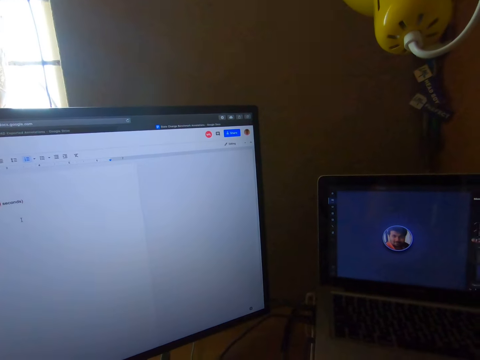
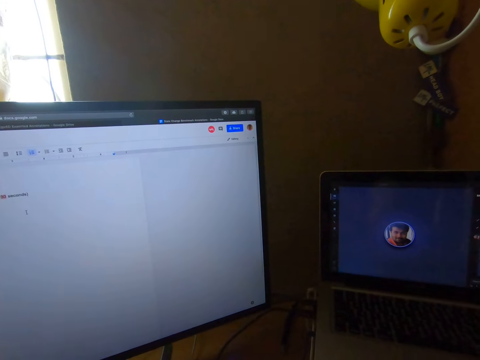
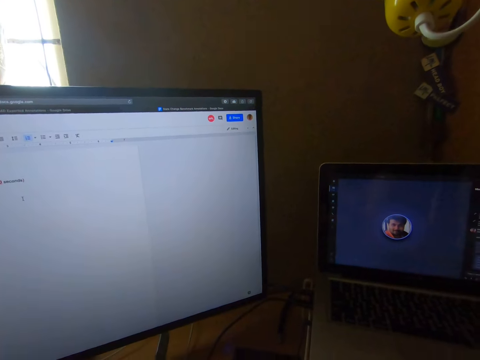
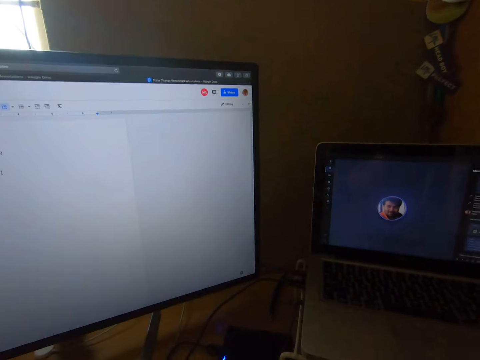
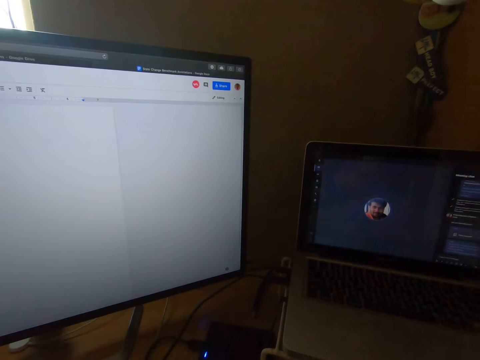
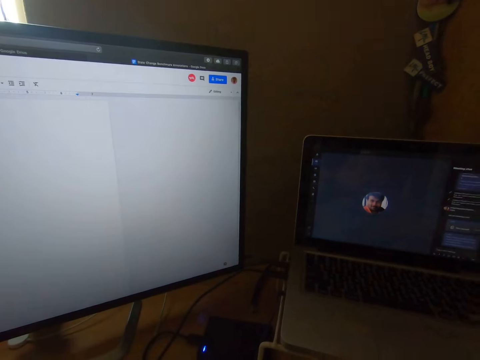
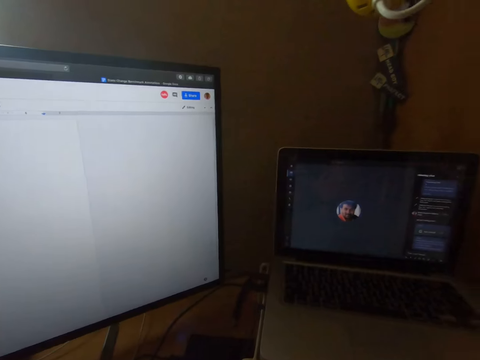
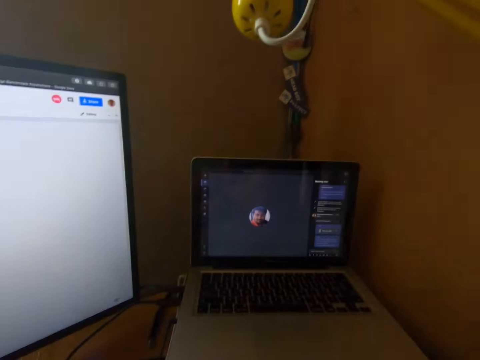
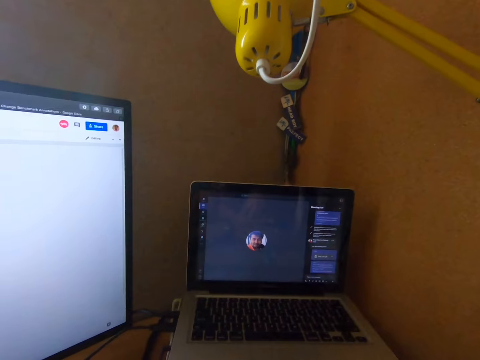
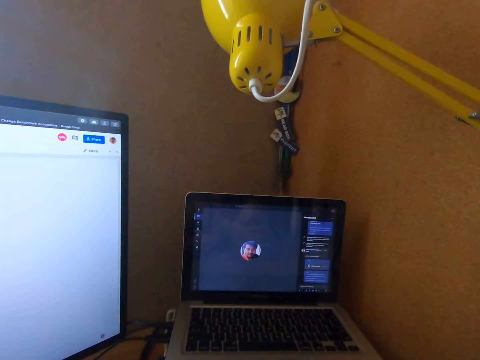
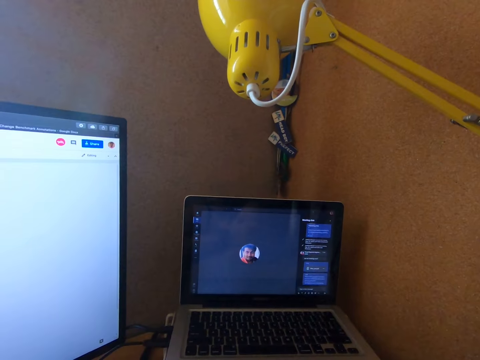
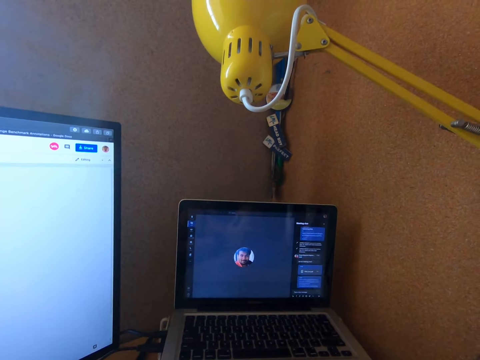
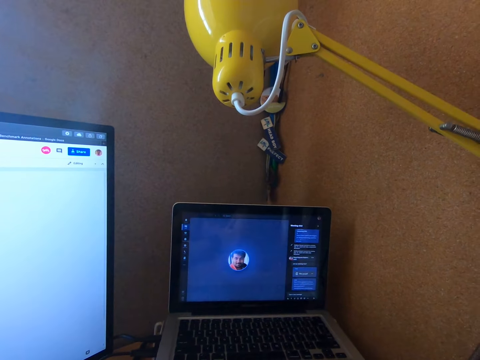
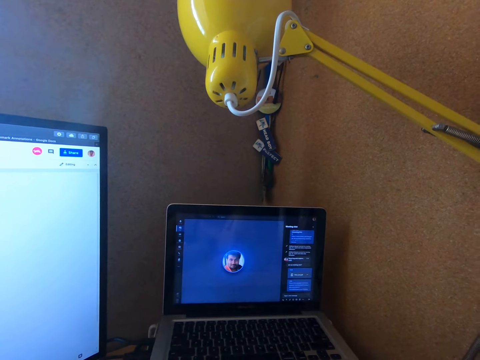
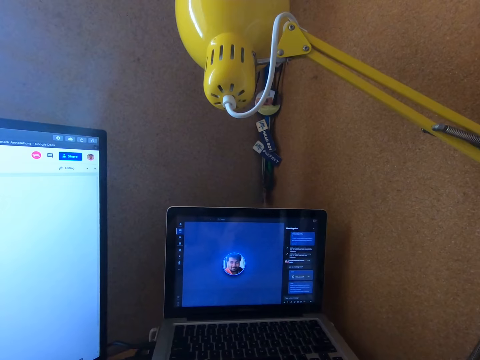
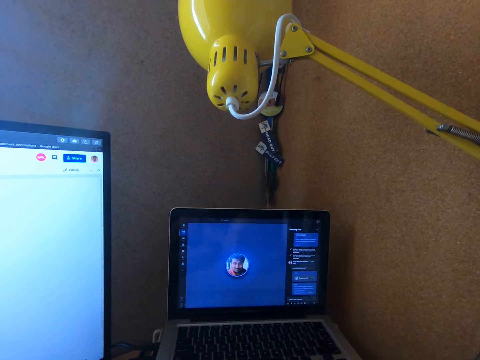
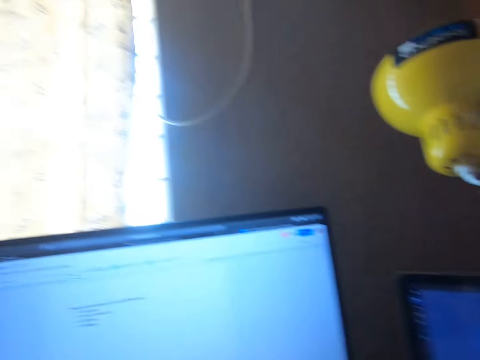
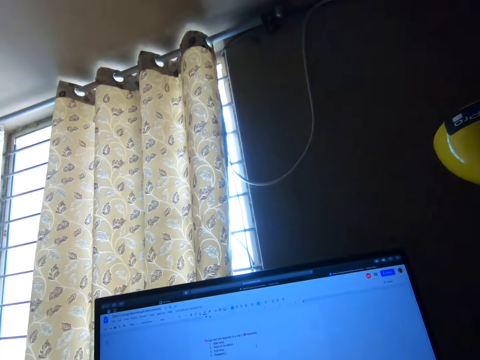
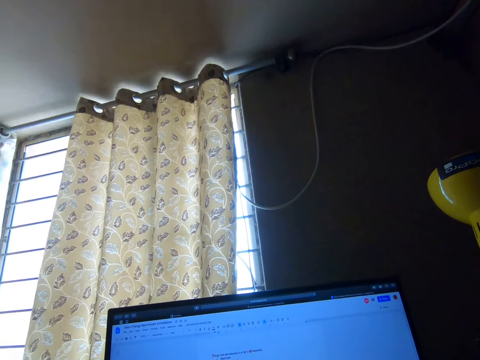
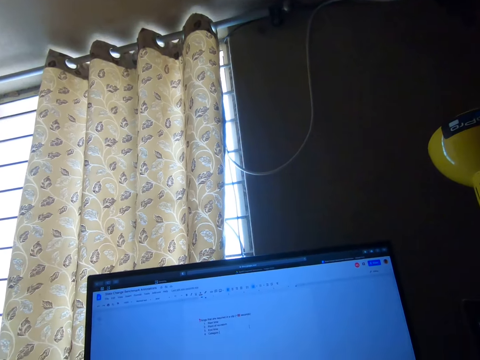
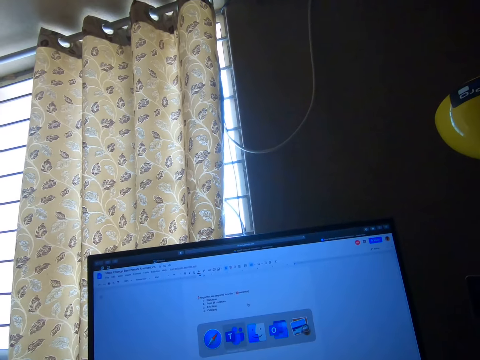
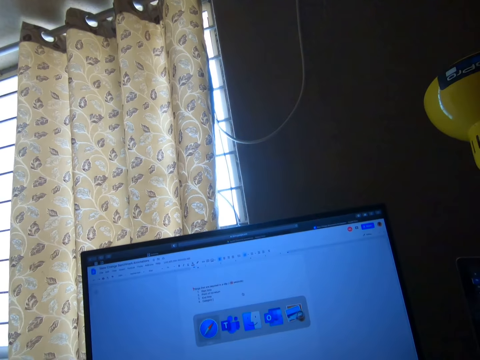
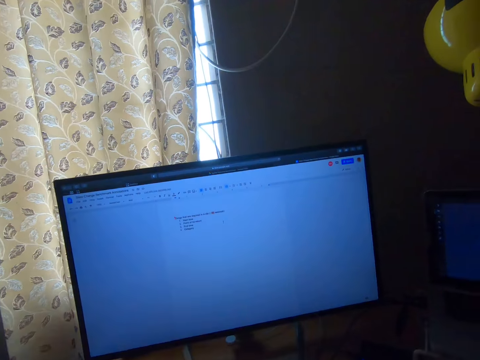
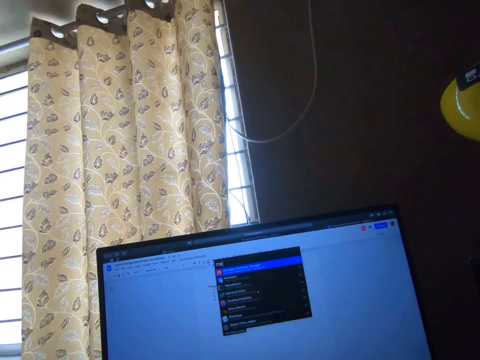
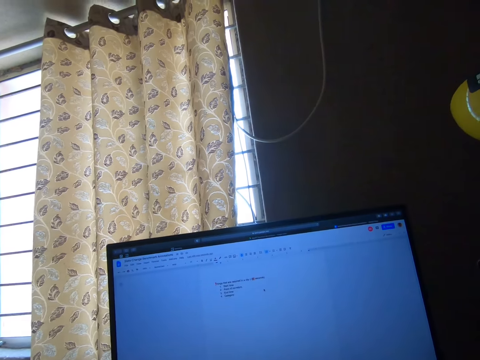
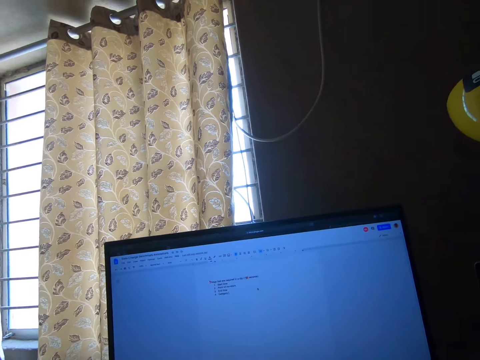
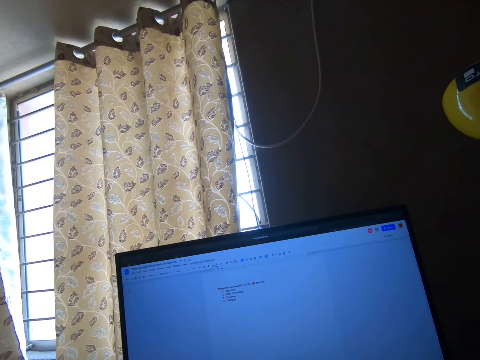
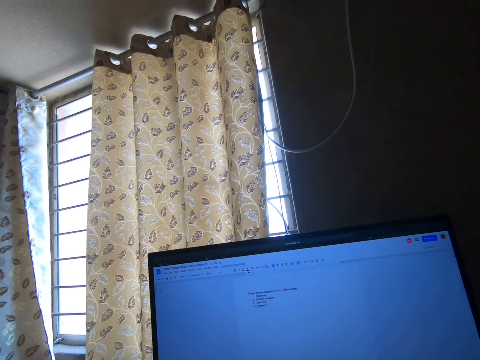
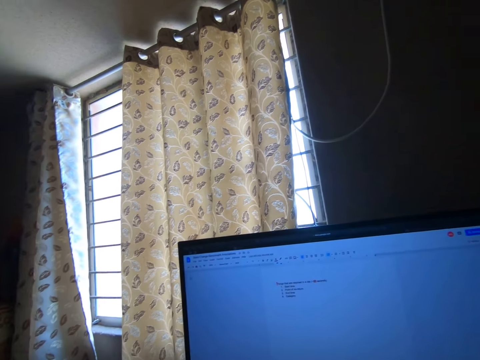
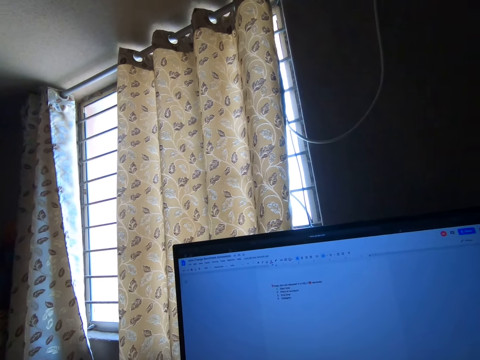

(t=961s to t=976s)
The camera wearer looks at the laptop. They look at a monitor.

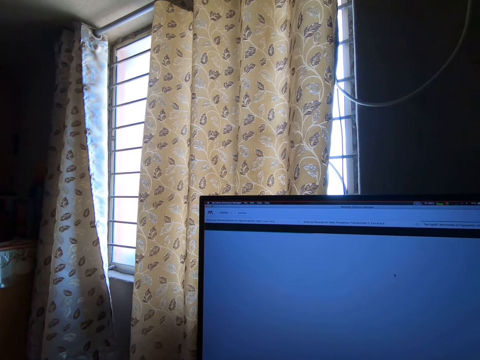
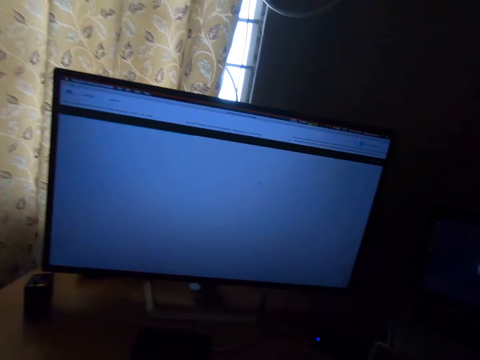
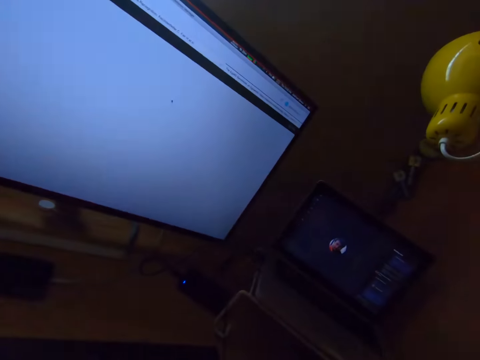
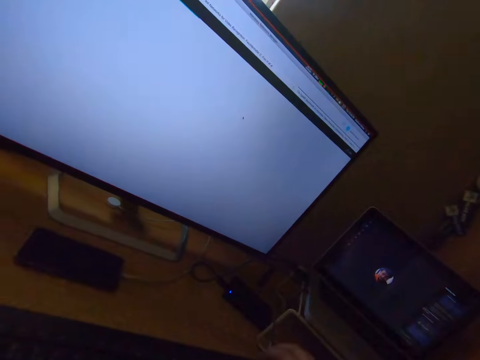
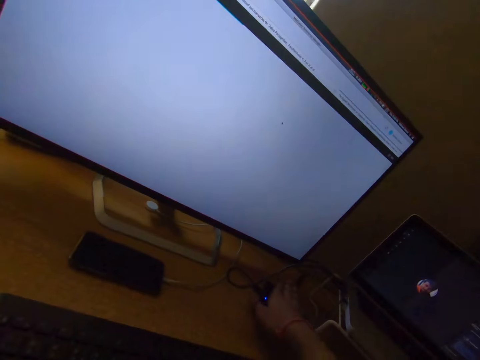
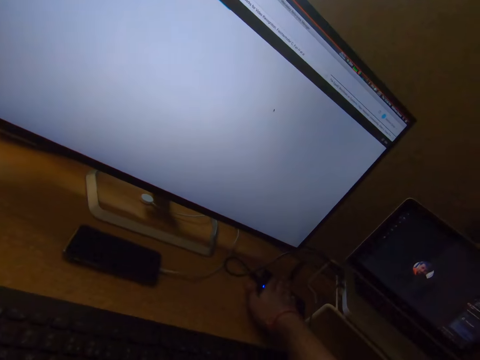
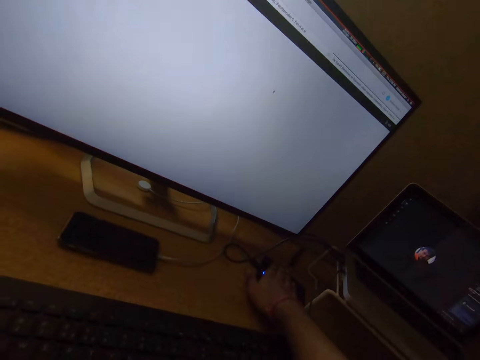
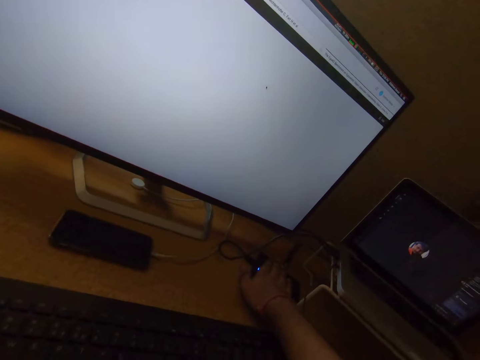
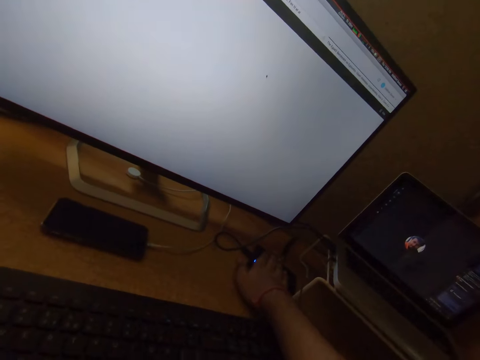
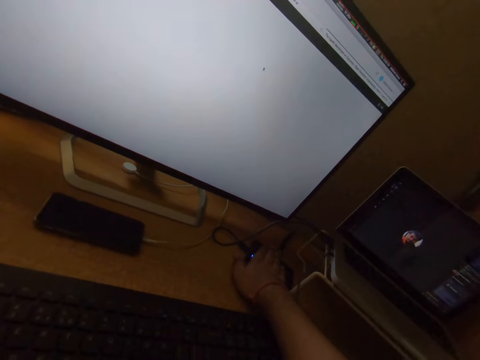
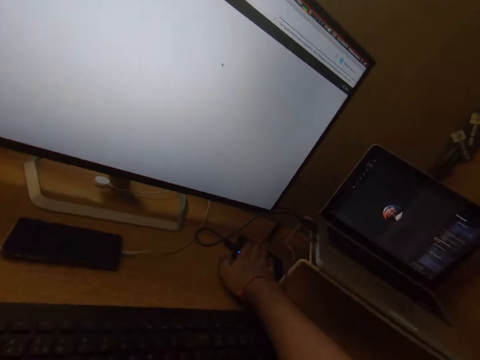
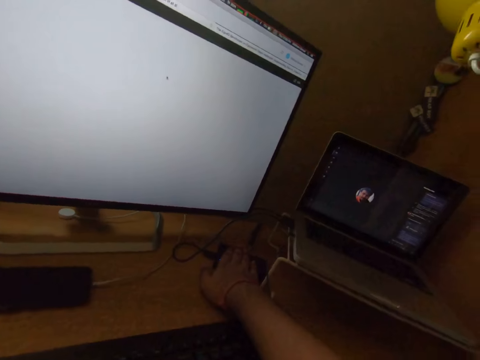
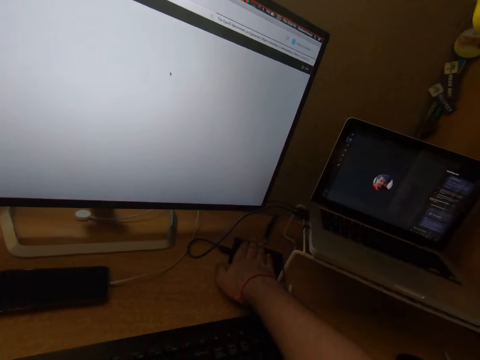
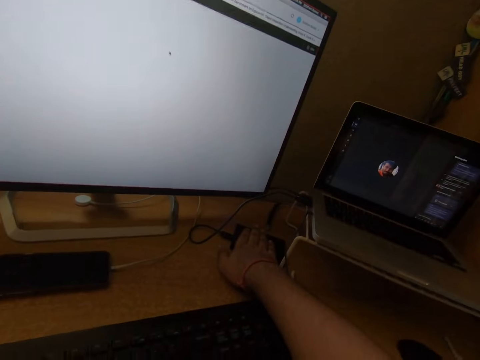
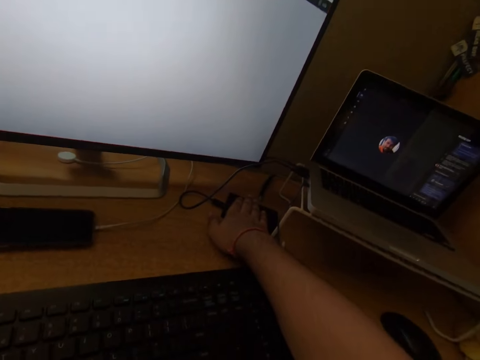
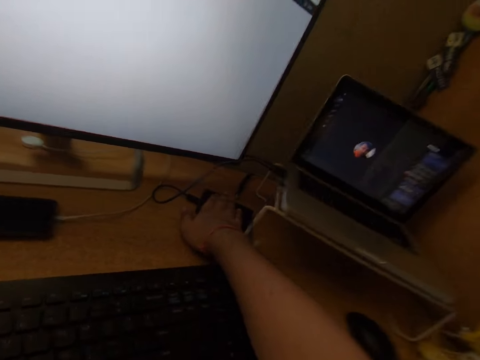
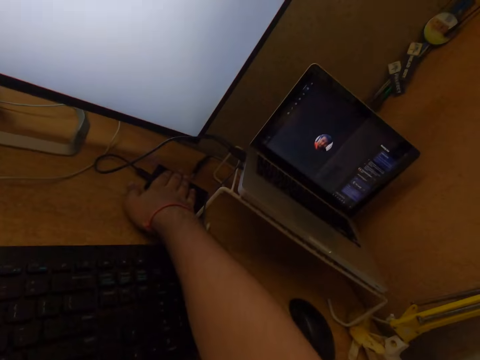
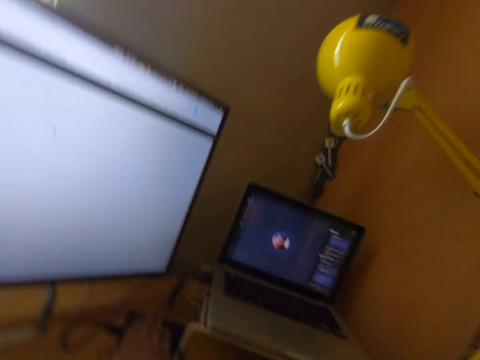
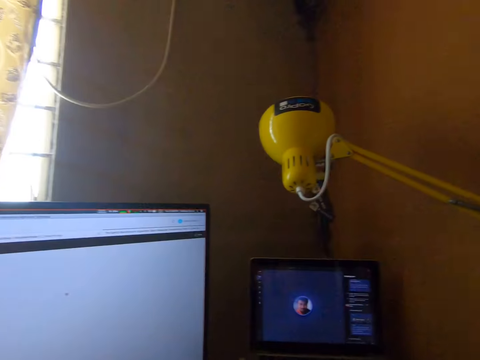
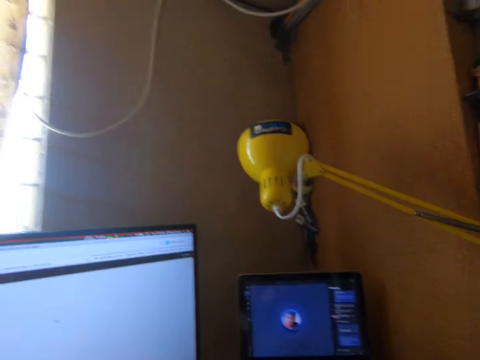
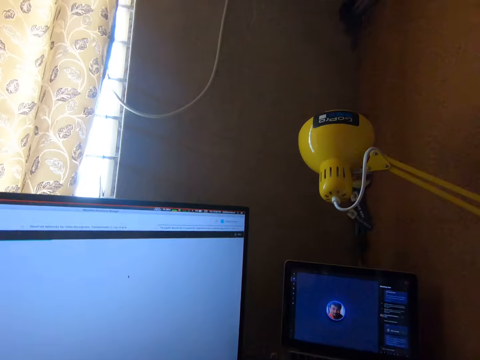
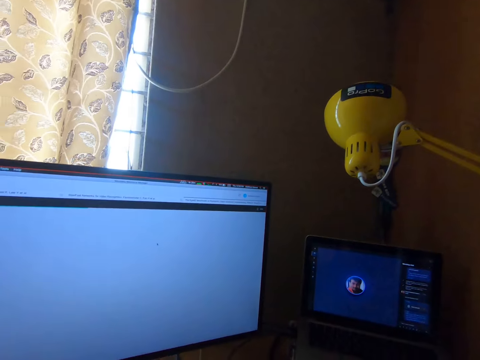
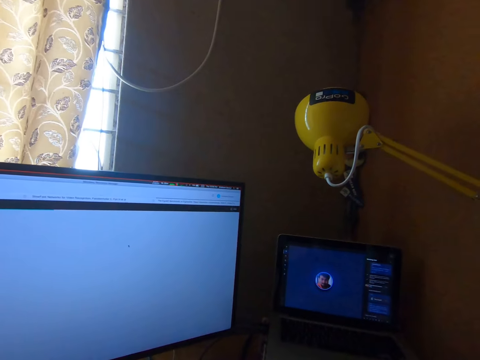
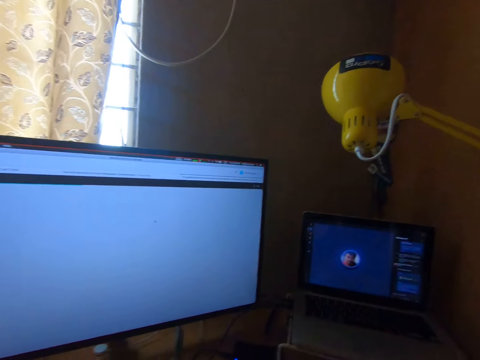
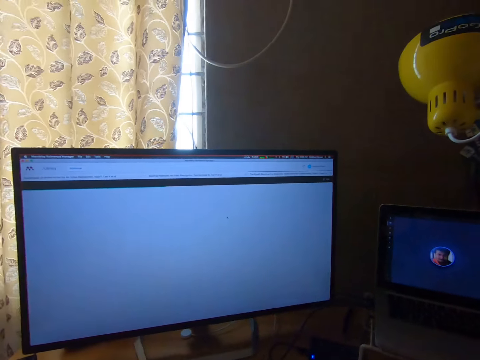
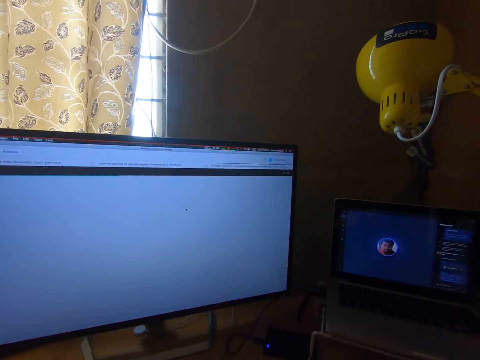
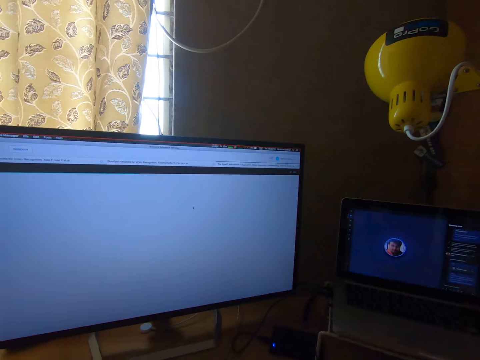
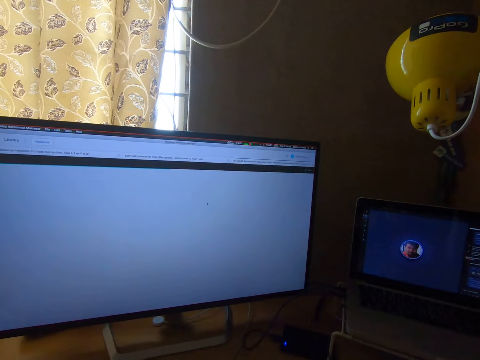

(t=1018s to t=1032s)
The camera wearer holds the charger. He touches an external drive with his right hand. He removes his right hand from the external drive.
